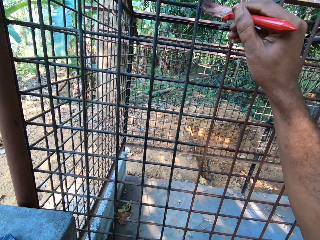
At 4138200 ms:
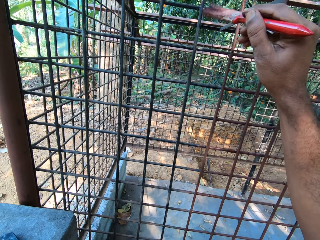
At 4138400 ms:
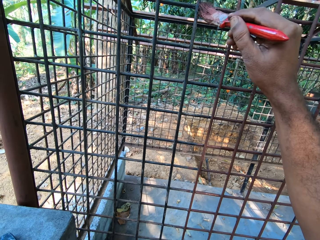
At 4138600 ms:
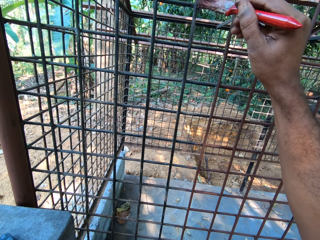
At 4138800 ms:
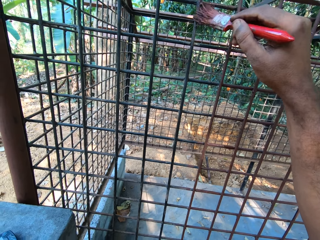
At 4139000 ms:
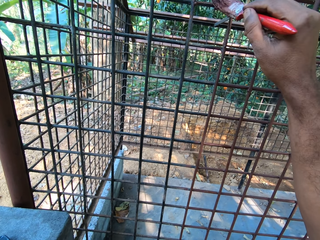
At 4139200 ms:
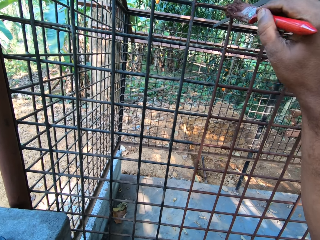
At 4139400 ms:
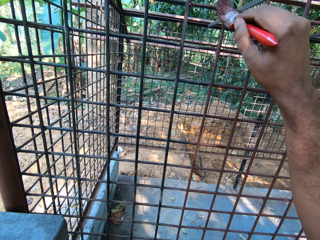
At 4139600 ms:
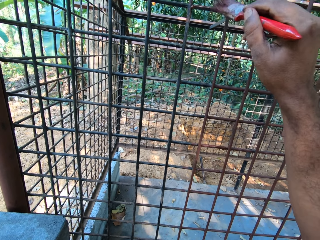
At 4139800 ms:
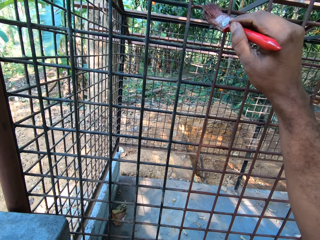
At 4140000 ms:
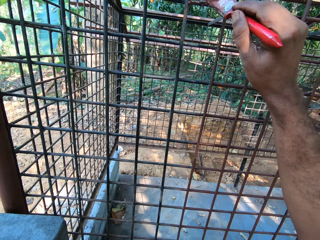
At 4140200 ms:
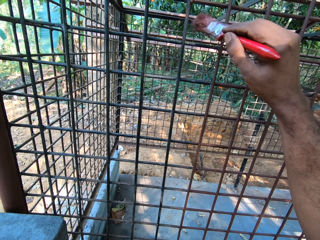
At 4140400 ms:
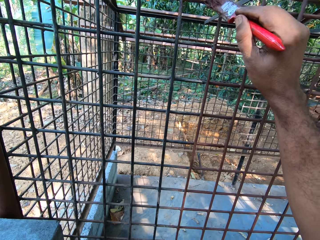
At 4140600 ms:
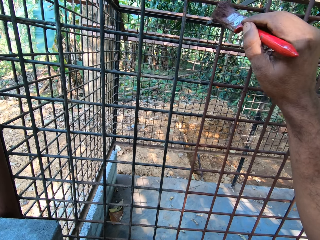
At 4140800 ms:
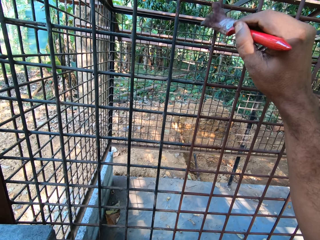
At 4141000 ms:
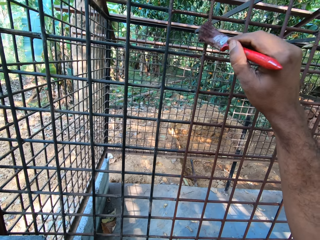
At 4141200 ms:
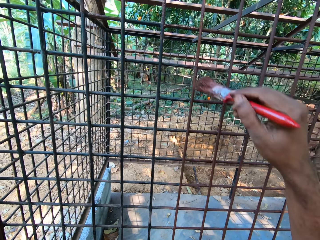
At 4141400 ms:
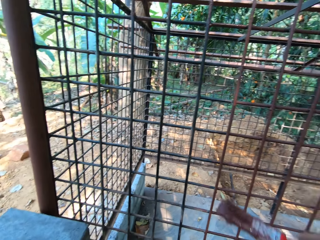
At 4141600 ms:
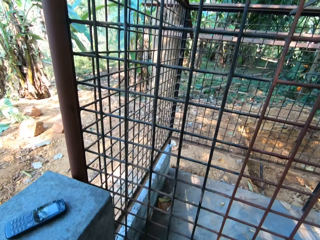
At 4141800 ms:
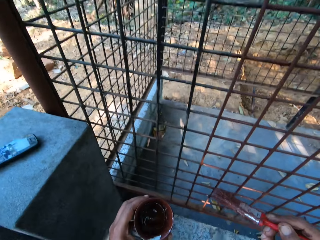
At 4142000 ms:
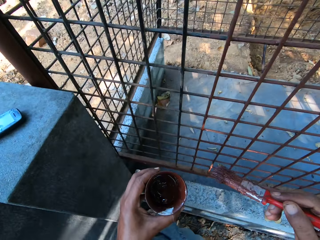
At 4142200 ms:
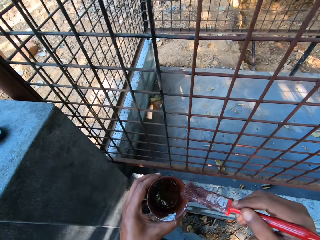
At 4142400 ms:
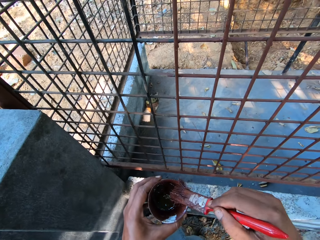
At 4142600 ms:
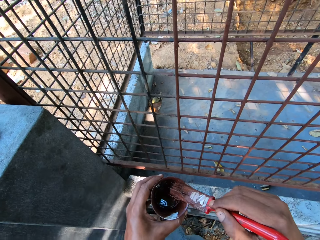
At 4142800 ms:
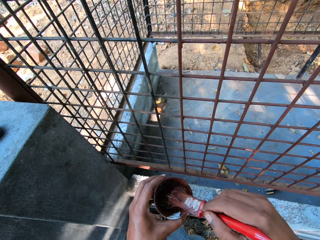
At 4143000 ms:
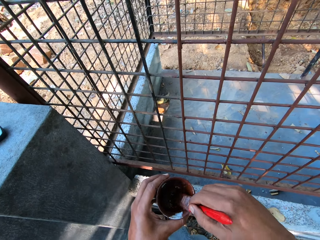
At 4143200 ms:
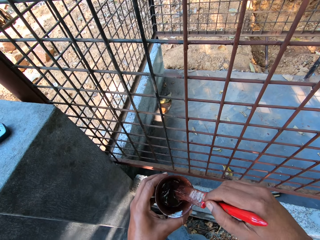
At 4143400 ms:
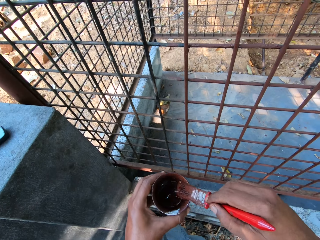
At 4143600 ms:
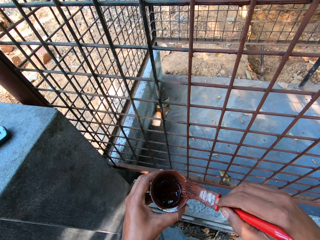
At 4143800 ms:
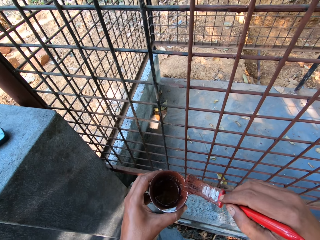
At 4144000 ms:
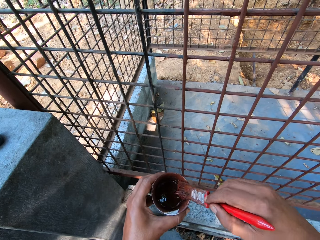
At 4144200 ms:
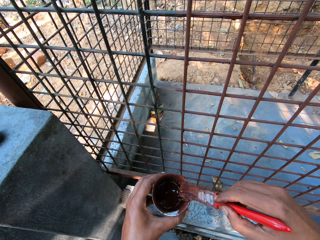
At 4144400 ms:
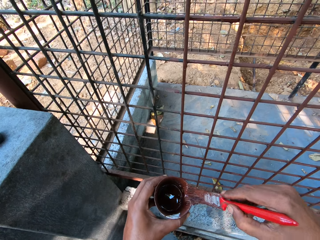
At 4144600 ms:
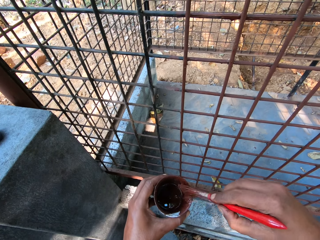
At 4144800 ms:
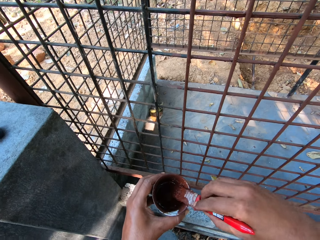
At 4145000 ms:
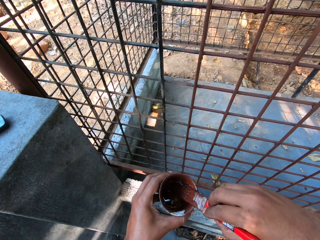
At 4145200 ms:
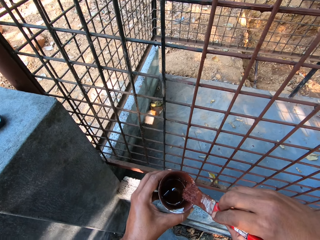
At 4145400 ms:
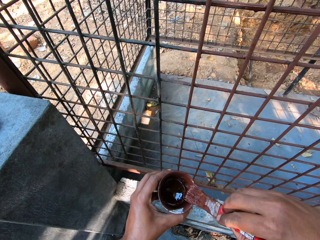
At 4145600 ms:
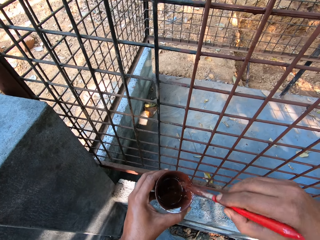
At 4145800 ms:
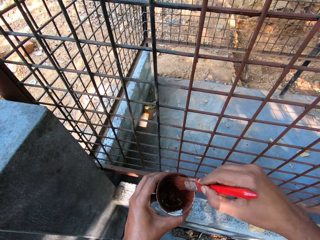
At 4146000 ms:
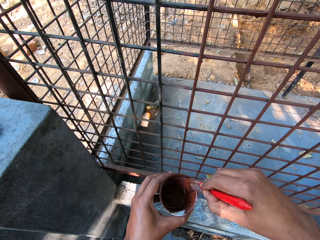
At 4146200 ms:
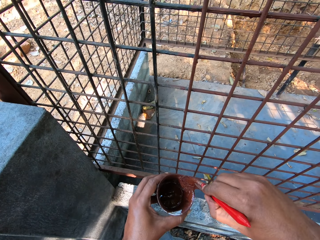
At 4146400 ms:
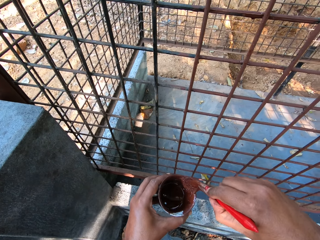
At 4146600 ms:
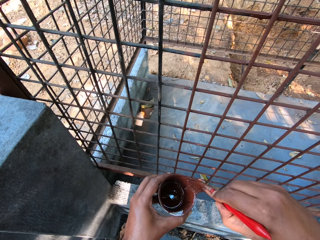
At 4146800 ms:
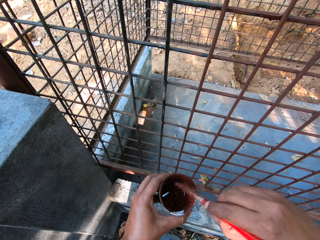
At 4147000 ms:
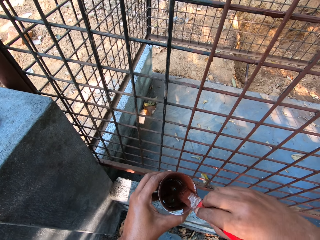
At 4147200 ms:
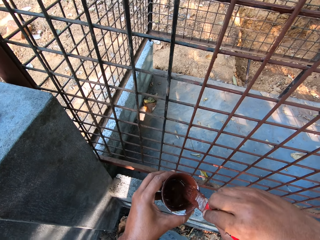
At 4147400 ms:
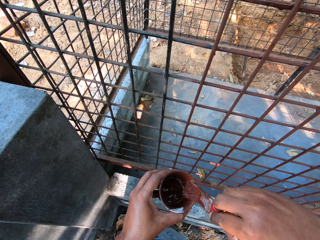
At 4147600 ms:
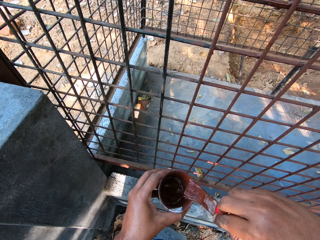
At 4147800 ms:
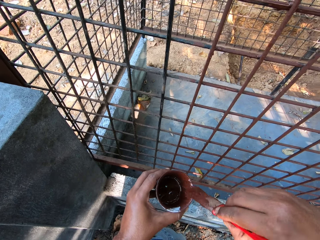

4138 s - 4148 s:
The camera wearer dips the paintbrush in his right hand into the paint in the container in his left hand. He rubs off some paint from the paintbrush in his right hand on the brim of the container.

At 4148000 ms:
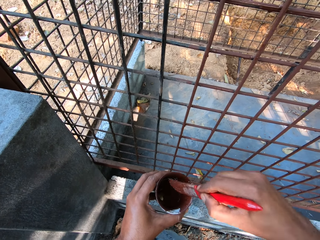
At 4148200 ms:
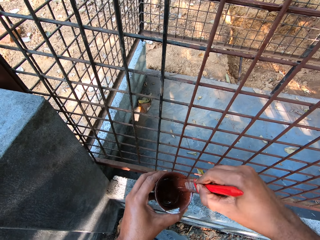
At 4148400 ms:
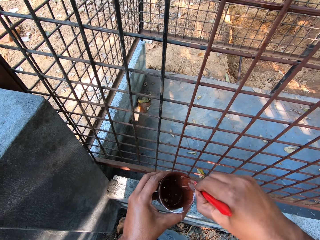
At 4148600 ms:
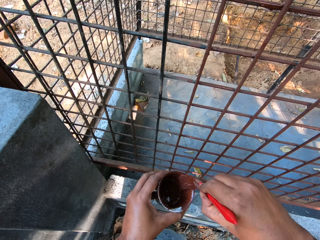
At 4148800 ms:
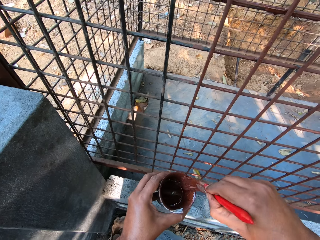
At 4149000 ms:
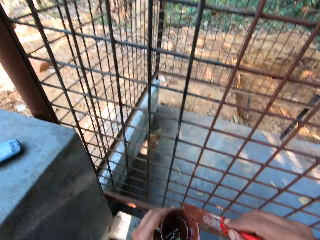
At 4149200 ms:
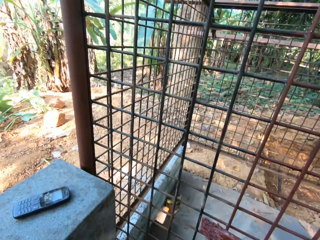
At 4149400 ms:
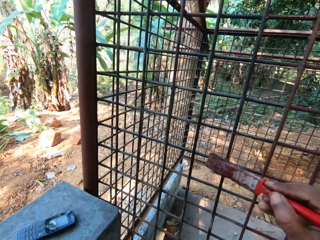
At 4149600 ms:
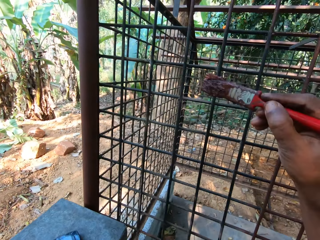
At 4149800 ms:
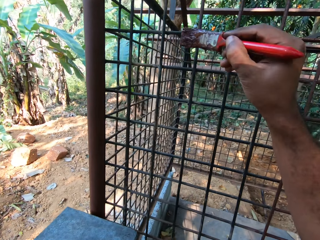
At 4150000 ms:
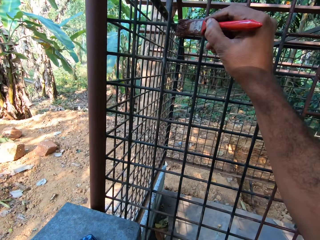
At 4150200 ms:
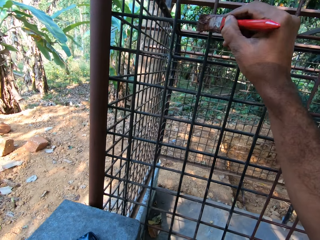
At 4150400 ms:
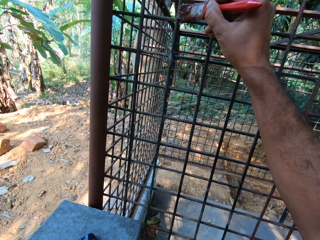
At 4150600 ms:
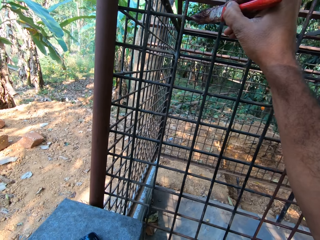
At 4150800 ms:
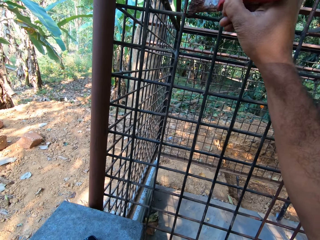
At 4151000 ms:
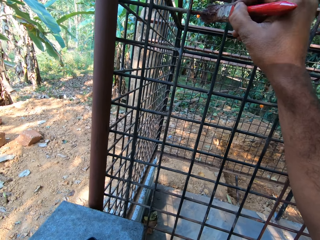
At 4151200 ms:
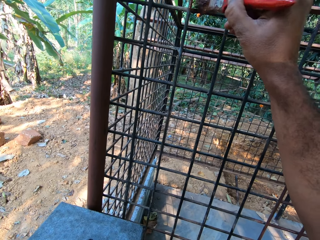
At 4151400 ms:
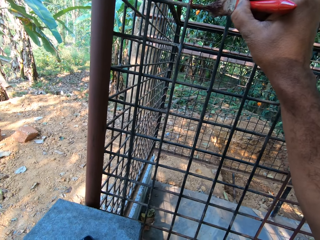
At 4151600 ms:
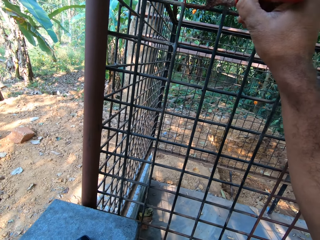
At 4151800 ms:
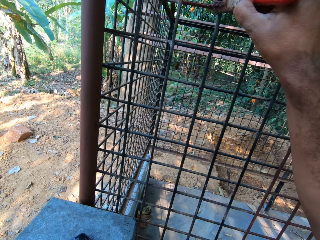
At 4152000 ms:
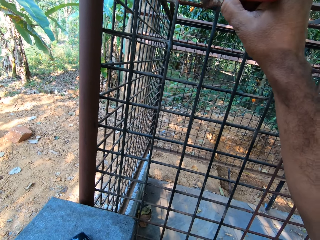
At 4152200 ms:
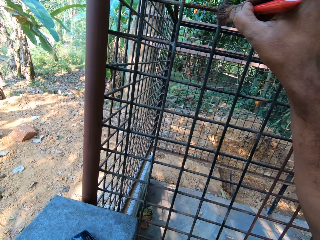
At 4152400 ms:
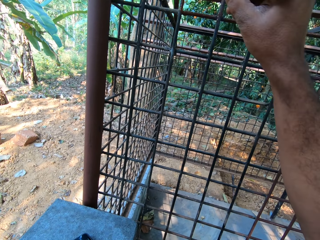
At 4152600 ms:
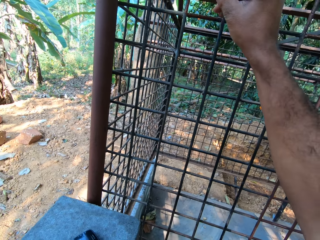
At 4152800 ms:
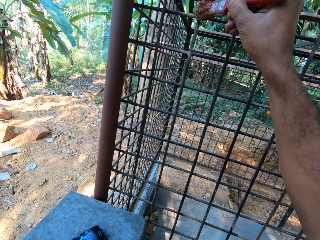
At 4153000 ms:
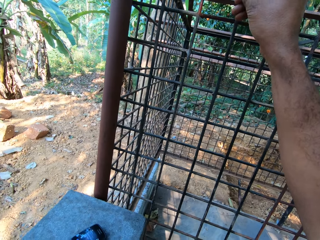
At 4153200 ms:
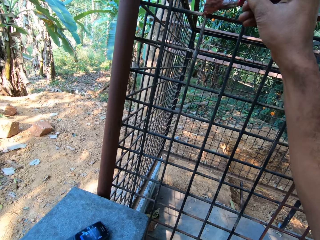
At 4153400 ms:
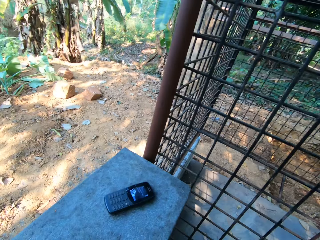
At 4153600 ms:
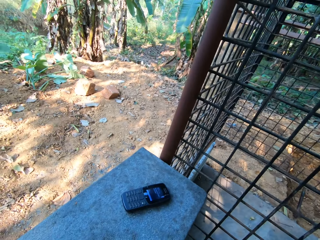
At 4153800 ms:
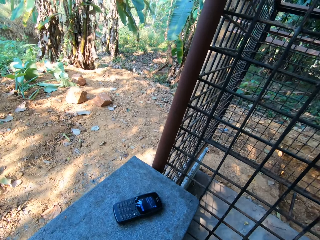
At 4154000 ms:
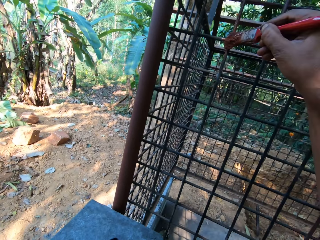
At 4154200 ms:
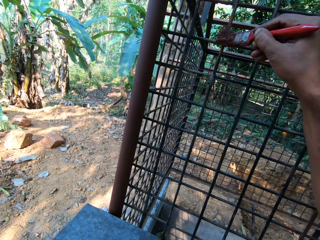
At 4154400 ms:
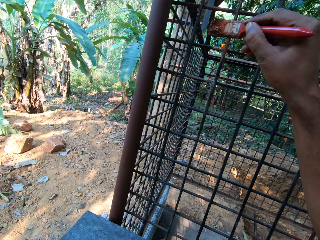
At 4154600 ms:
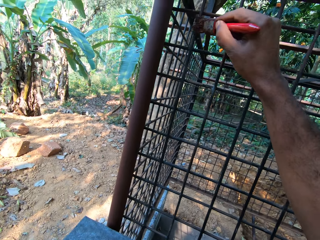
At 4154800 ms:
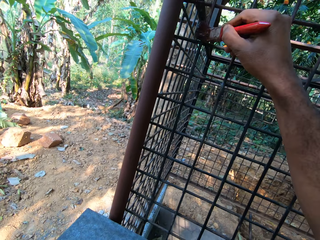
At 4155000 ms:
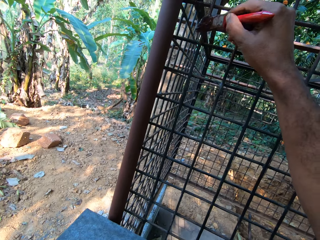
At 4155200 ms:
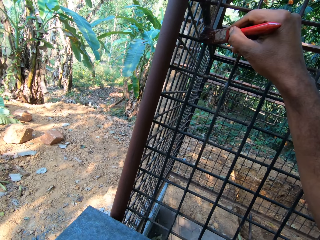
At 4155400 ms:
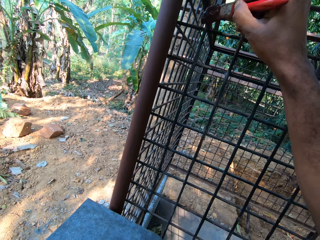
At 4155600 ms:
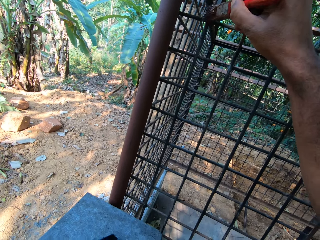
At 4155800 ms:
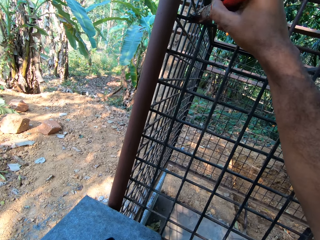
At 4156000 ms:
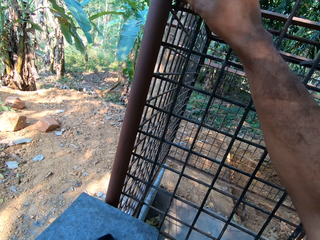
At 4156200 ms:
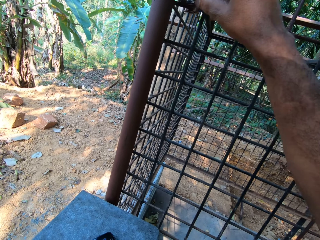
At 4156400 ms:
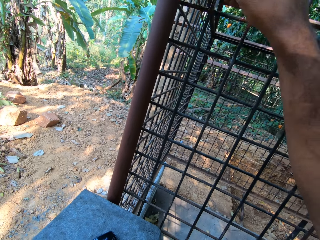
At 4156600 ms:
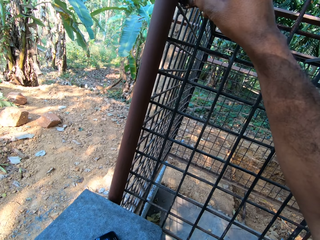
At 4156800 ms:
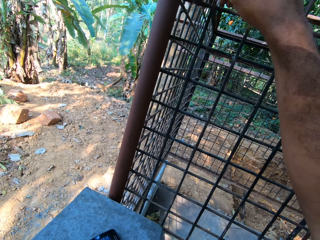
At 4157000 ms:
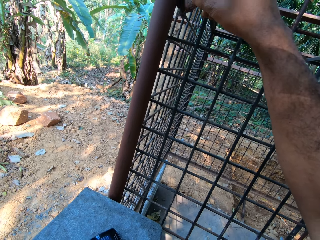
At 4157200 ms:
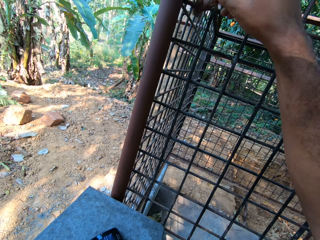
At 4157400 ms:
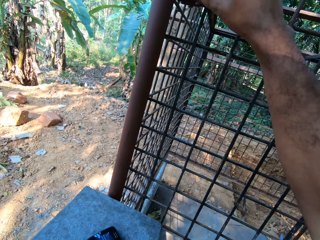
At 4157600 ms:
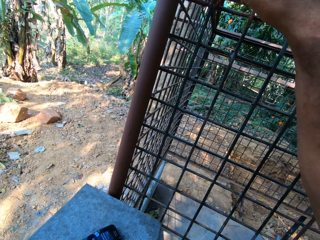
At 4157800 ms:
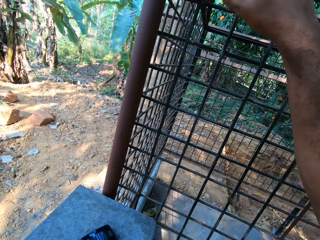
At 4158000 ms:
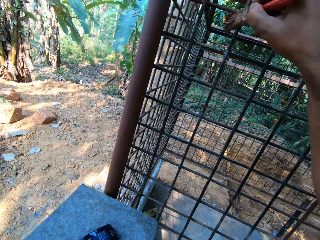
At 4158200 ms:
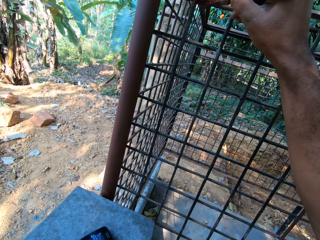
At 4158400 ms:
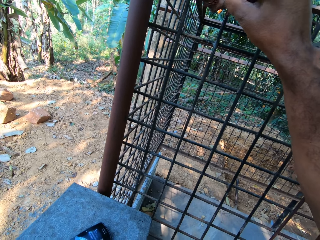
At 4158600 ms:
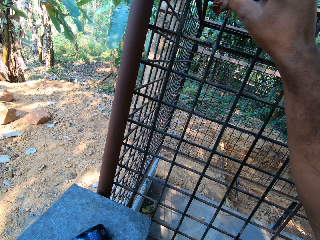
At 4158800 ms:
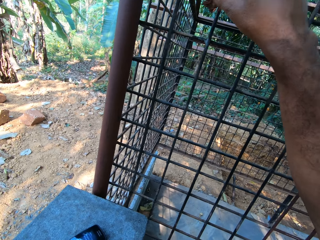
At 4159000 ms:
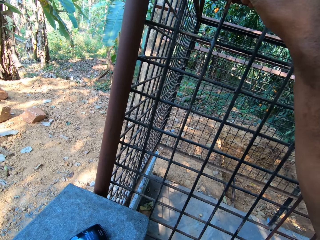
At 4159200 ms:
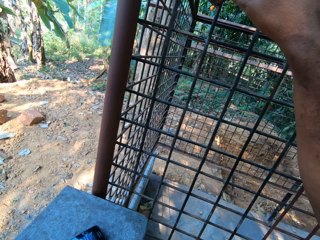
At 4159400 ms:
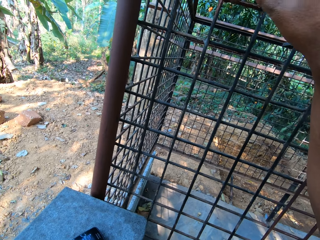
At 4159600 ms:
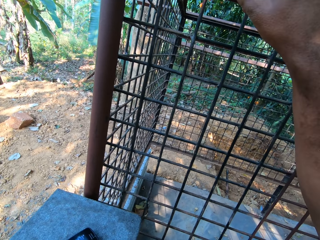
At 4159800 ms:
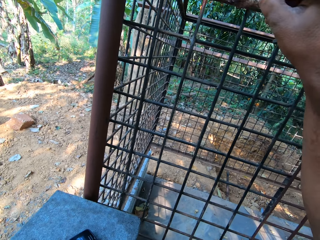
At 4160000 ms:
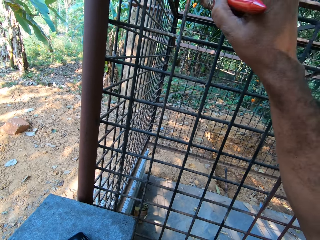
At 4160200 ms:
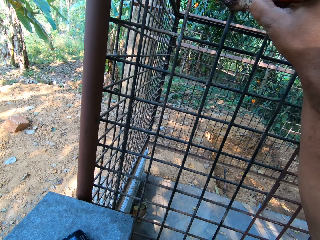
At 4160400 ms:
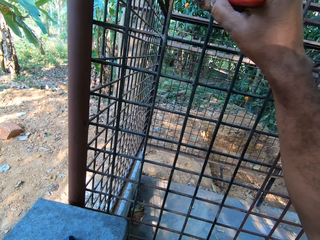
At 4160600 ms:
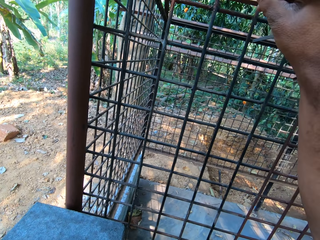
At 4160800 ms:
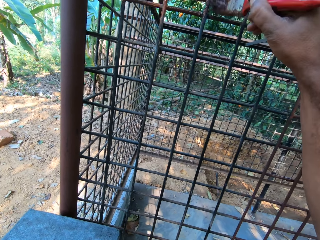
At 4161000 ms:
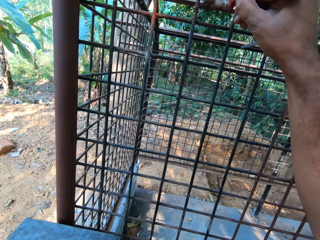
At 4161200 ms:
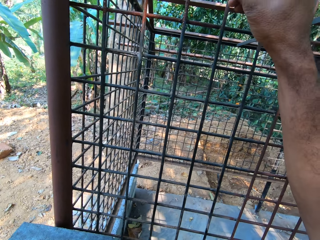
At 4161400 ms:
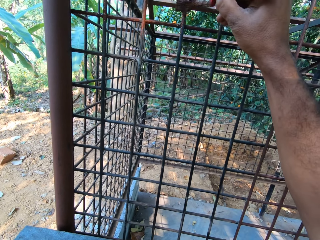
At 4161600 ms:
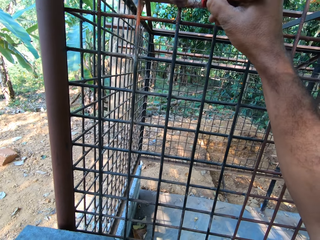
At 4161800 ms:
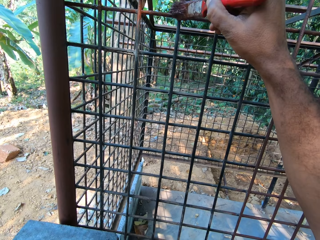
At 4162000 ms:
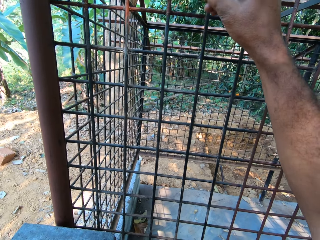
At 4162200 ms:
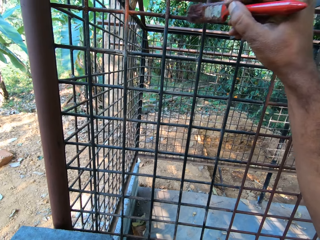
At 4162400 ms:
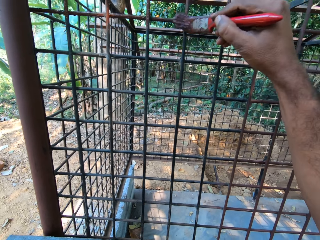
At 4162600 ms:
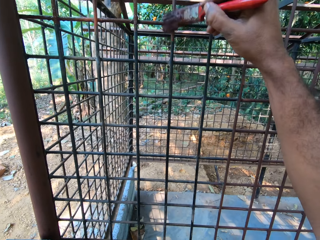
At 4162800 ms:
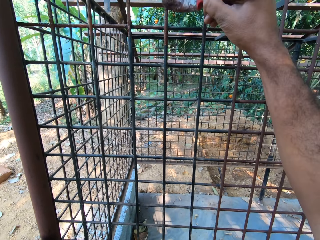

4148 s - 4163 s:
The camera wearer paints the iron store with the paintbrush in his right hand.
